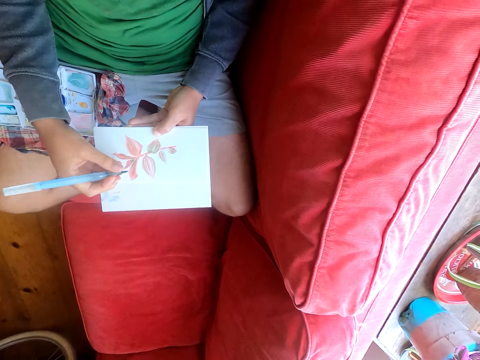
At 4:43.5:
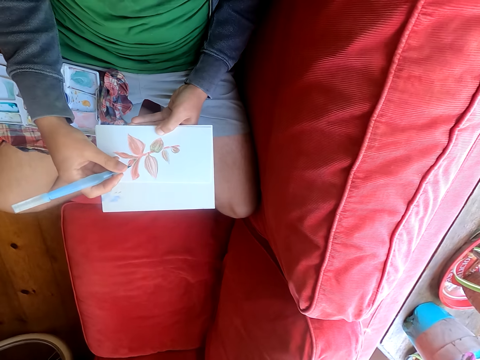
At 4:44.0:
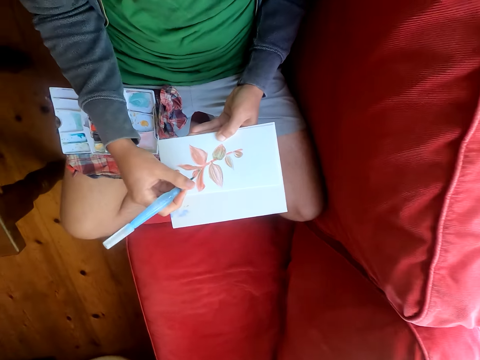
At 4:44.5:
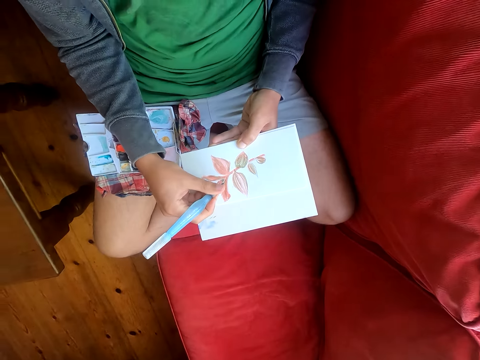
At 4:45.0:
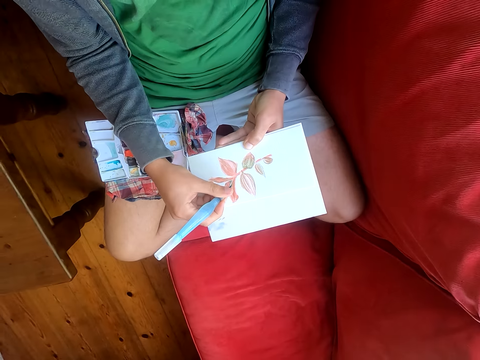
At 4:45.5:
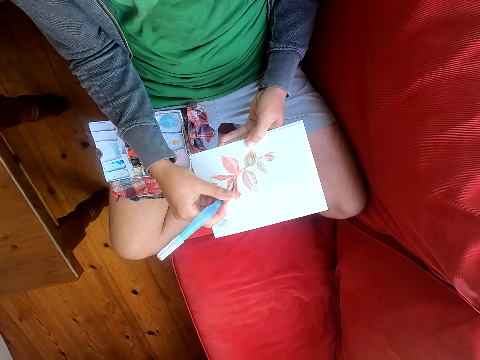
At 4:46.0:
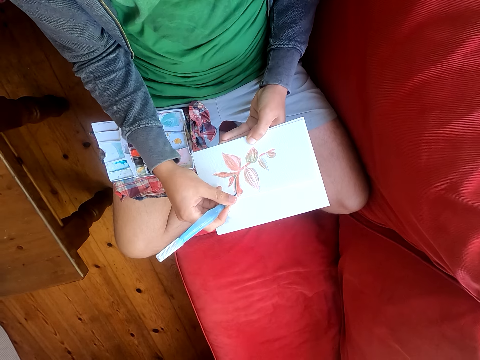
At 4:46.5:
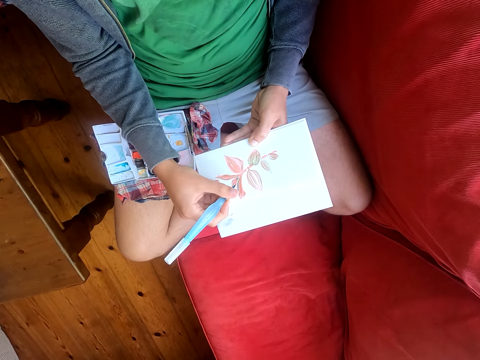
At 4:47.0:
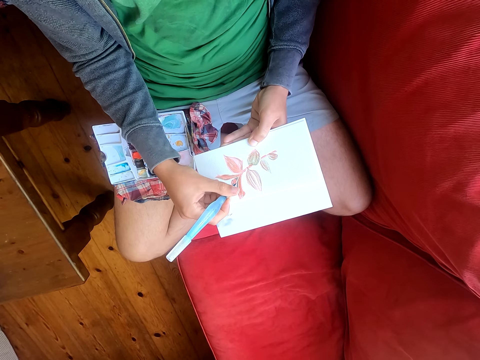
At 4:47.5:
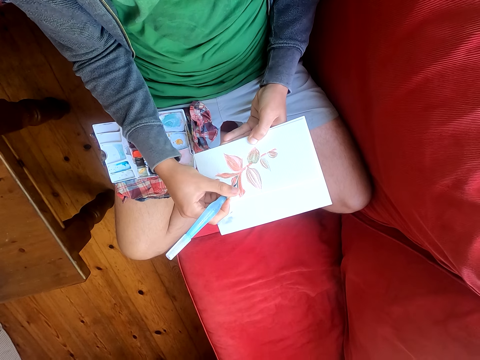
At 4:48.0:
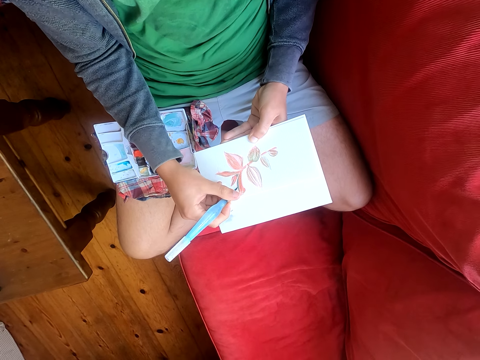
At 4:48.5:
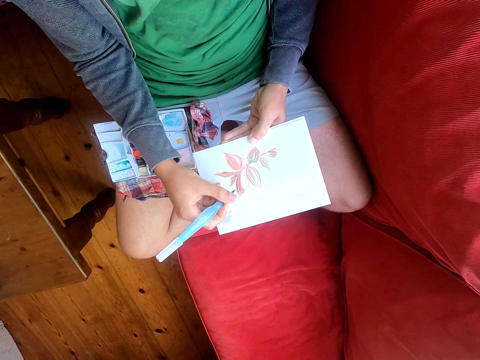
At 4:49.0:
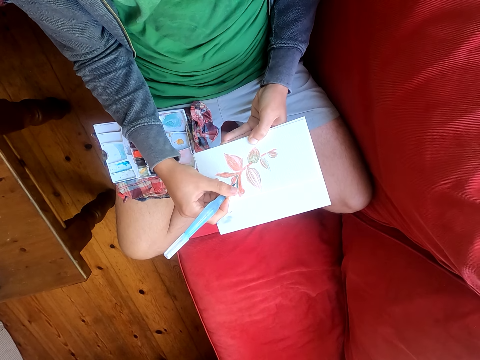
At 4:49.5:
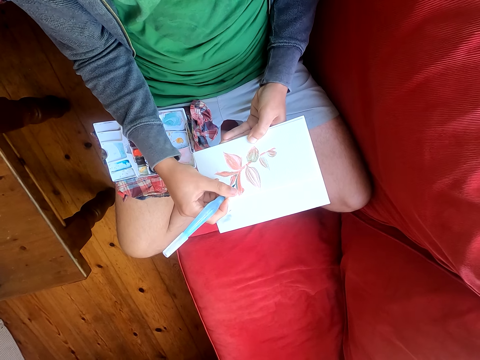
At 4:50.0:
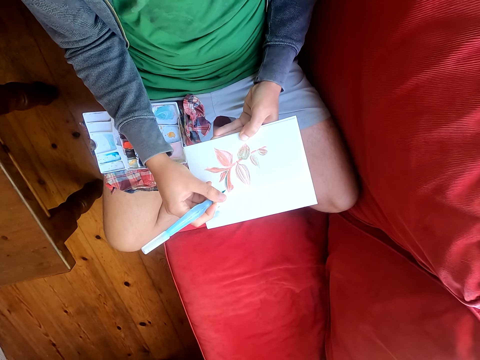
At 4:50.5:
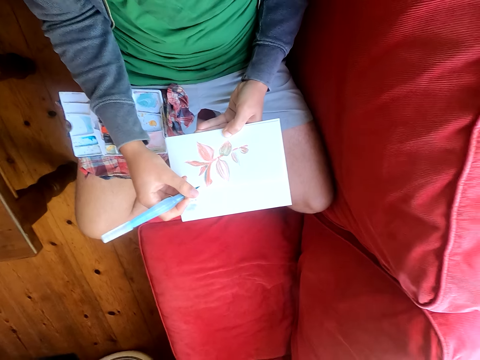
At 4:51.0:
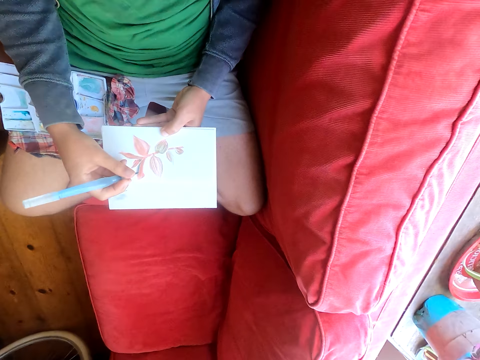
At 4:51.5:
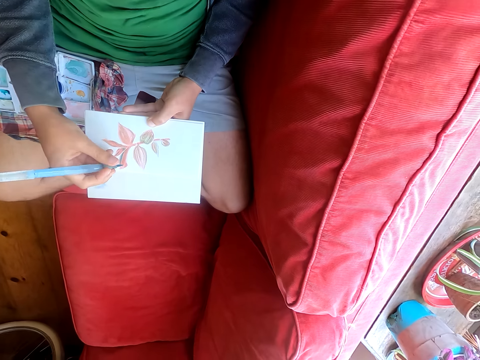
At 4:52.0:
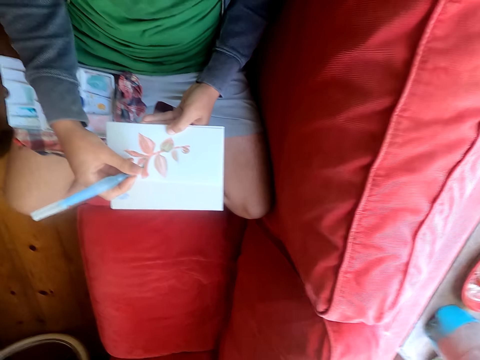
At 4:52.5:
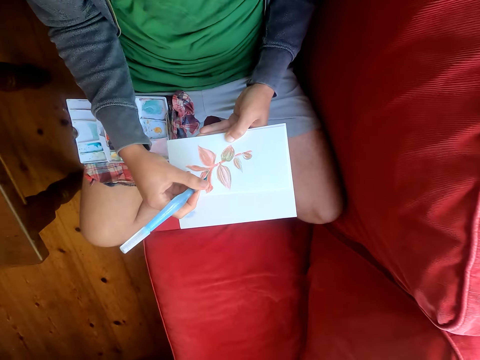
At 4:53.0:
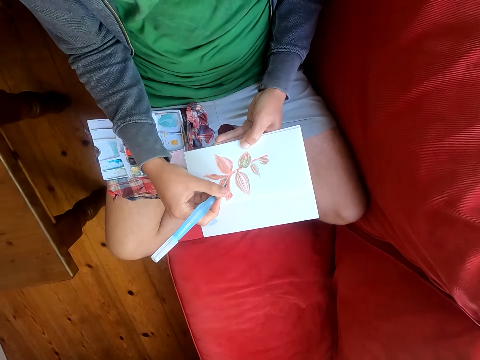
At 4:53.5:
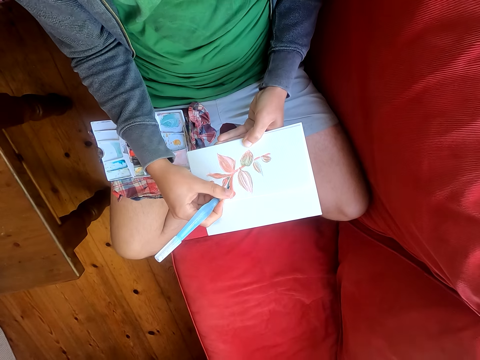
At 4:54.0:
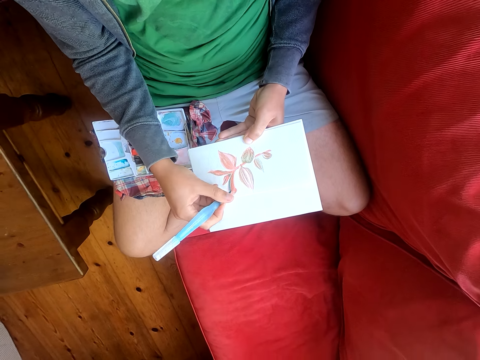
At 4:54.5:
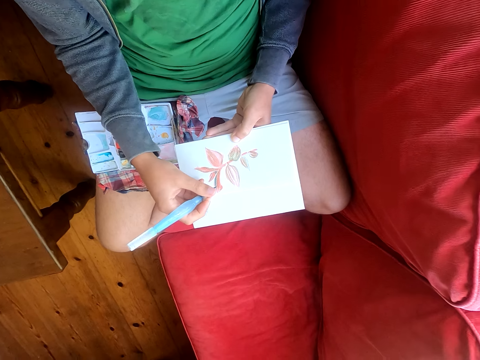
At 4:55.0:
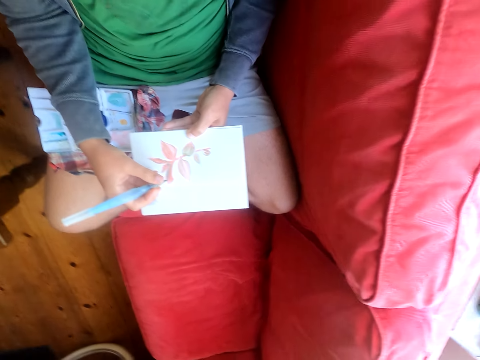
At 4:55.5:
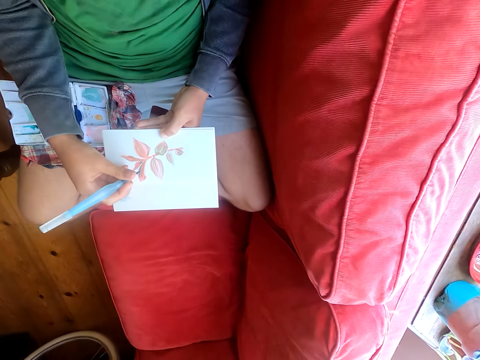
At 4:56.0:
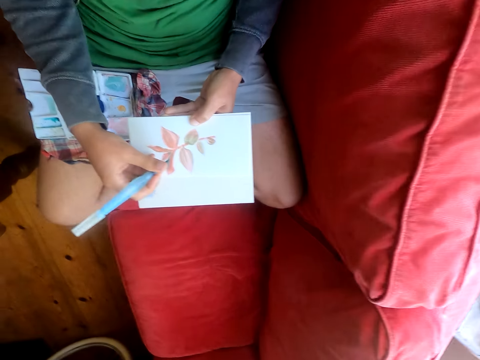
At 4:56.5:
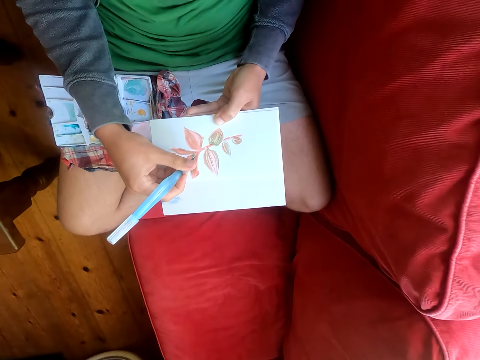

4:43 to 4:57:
The camera wearer moves his head sideways. He paints on a drawing with a brush pen.

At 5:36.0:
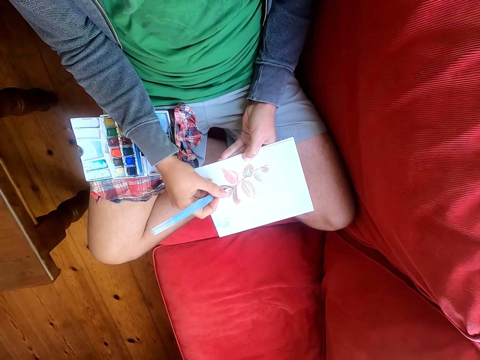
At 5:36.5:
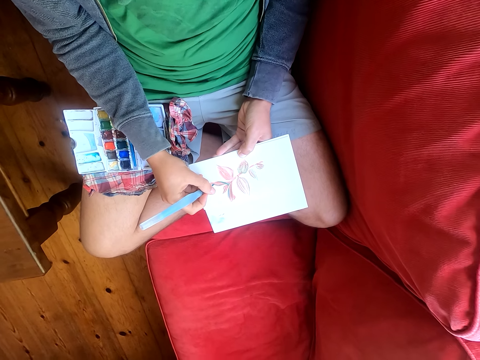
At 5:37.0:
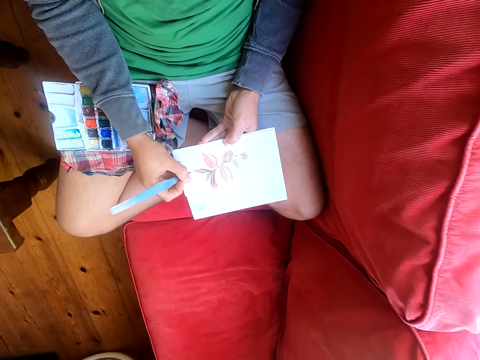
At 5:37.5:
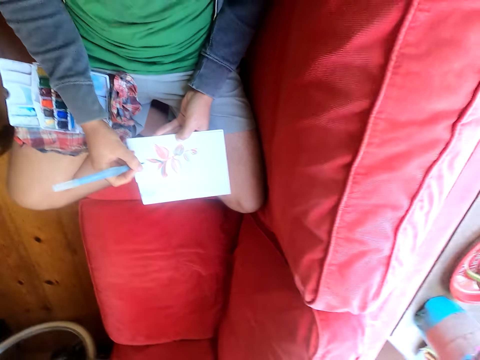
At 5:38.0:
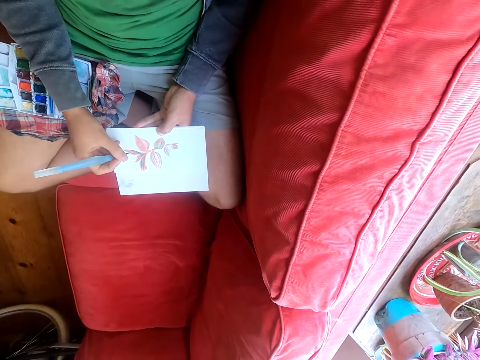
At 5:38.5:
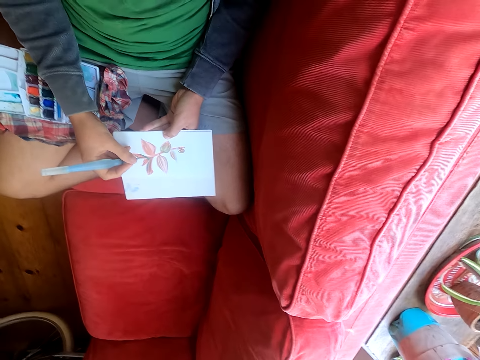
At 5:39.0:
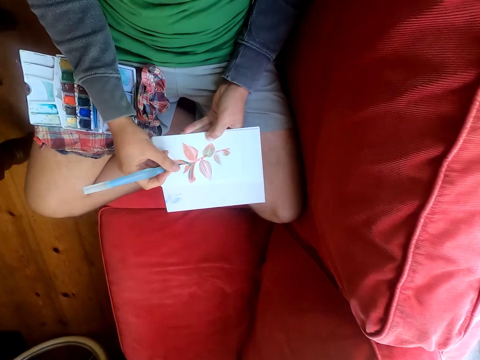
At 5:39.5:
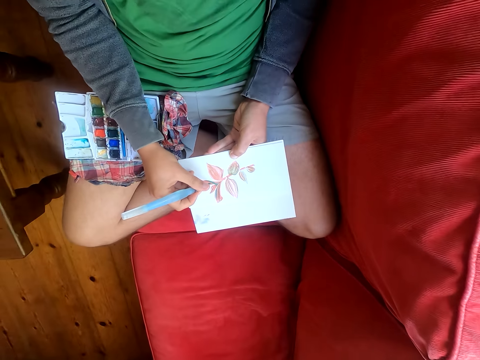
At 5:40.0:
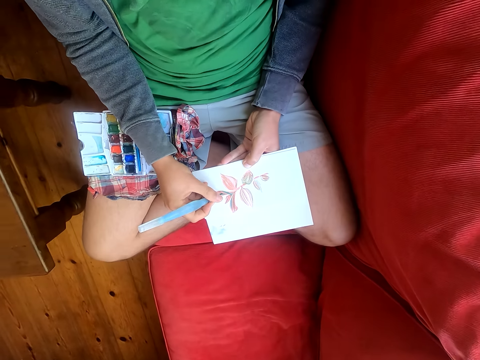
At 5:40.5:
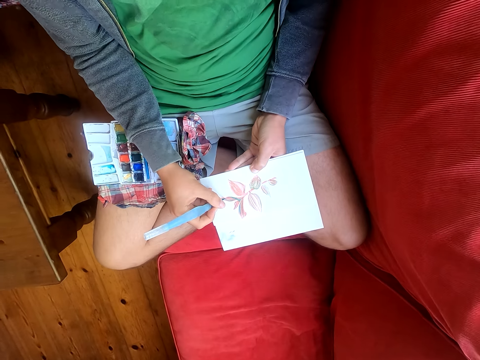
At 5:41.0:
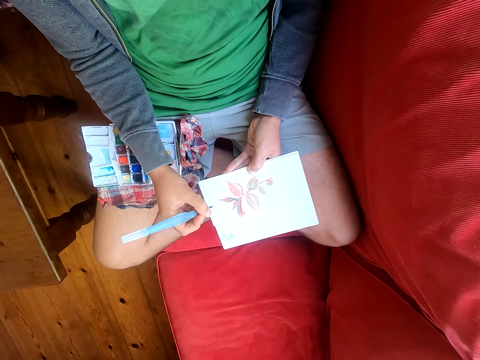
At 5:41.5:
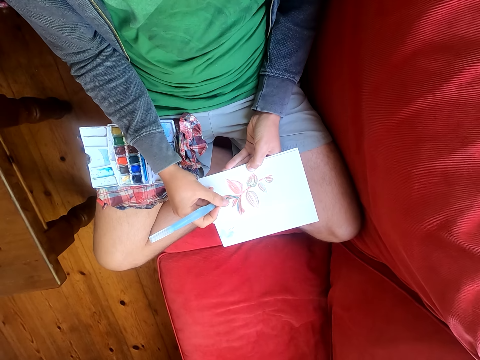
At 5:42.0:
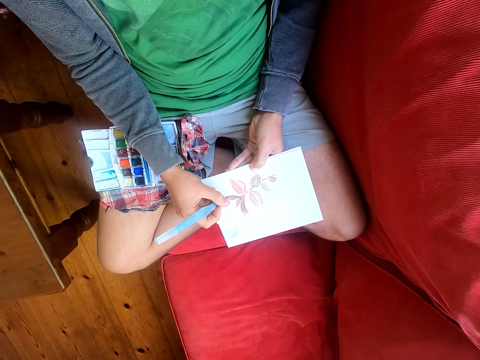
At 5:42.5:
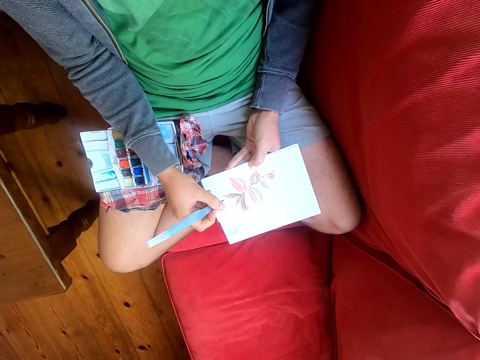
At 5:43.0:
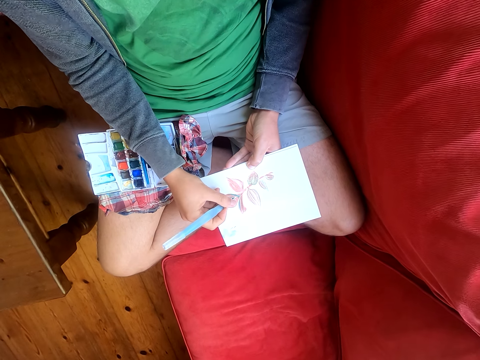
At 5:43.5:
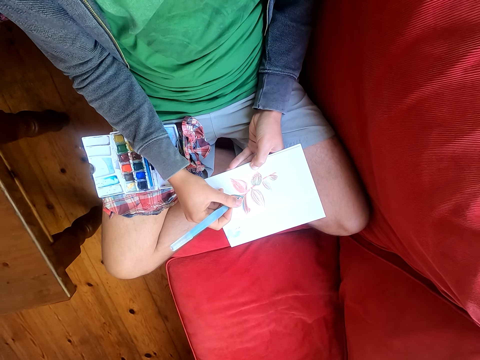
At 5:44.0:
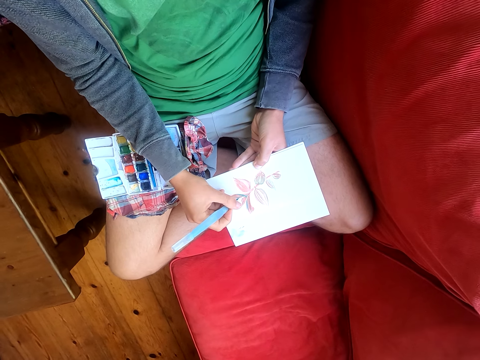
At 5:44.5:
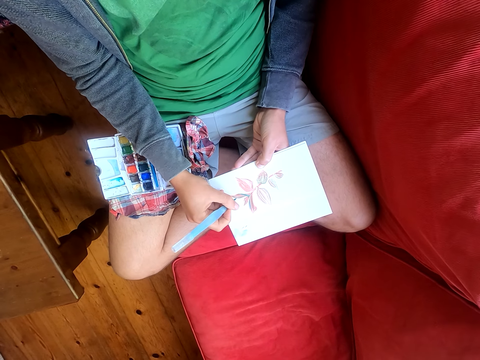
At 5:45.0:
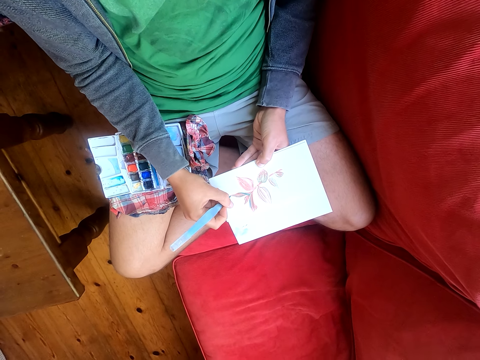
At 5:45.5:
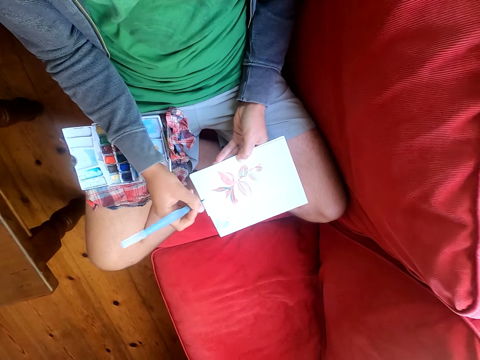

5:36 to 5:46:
The camera wearer moves his head sideways. He paints on a drawing with a brush pen.
